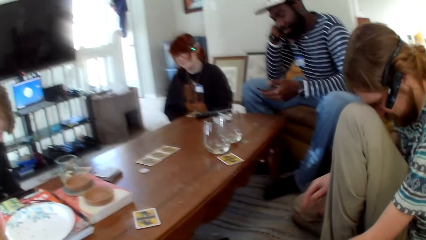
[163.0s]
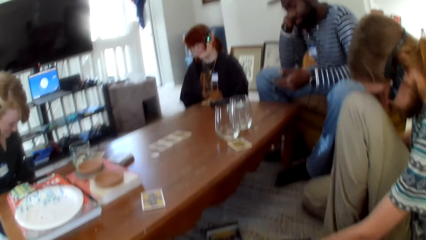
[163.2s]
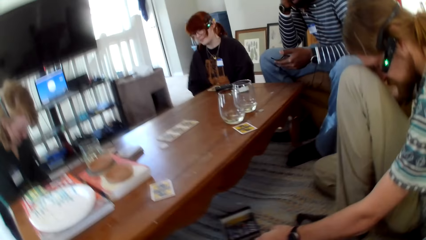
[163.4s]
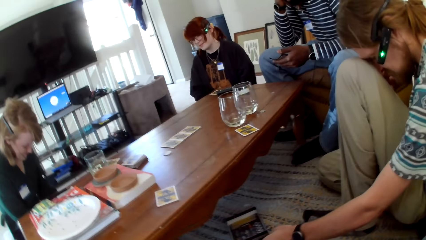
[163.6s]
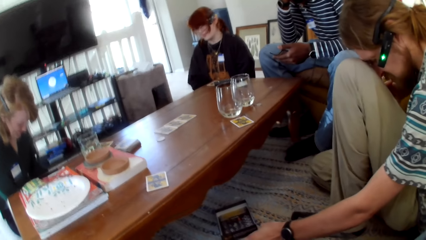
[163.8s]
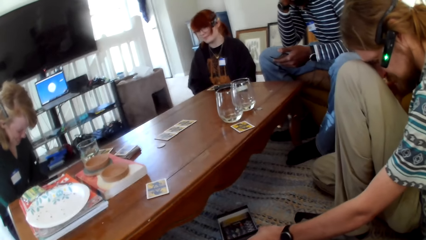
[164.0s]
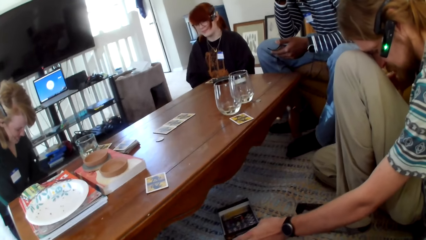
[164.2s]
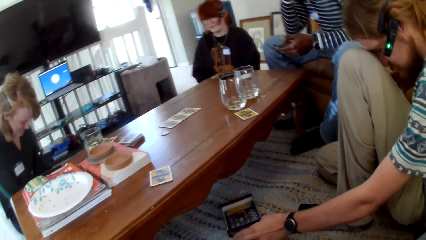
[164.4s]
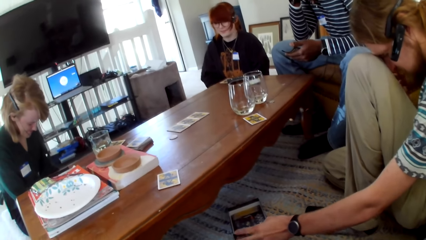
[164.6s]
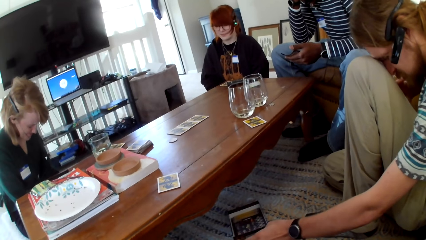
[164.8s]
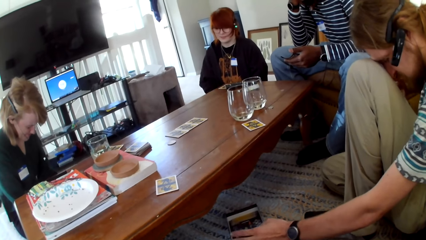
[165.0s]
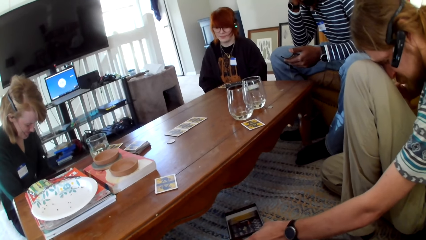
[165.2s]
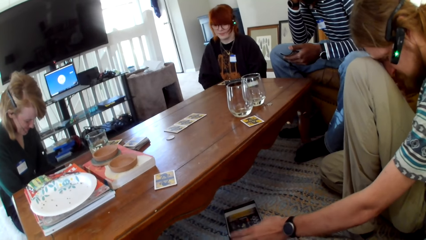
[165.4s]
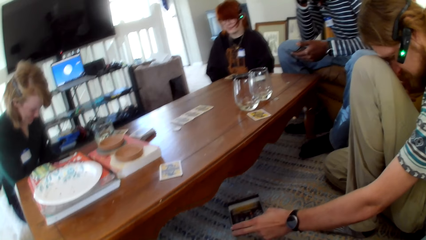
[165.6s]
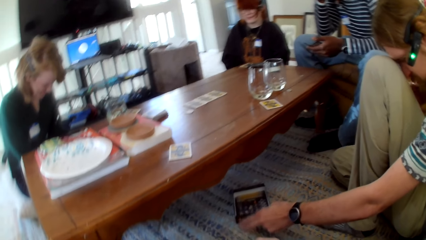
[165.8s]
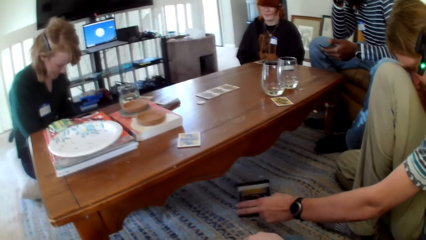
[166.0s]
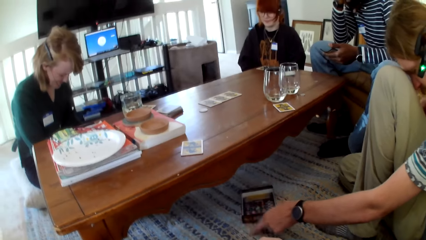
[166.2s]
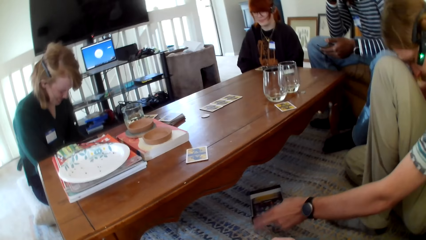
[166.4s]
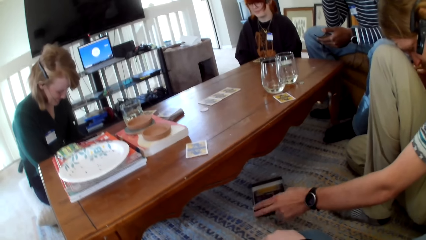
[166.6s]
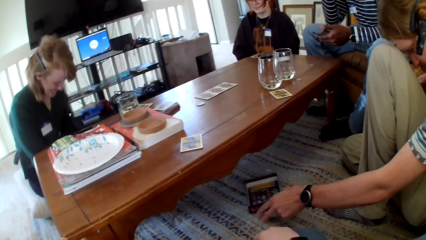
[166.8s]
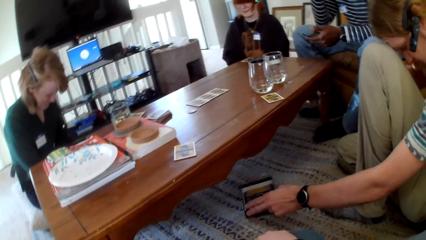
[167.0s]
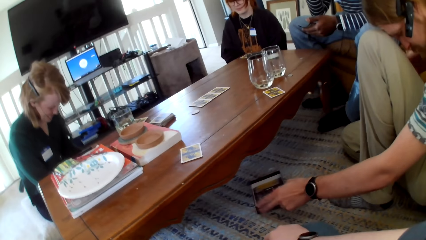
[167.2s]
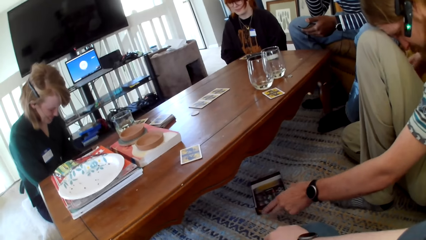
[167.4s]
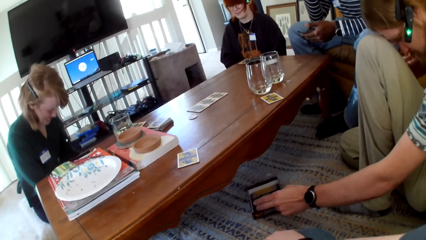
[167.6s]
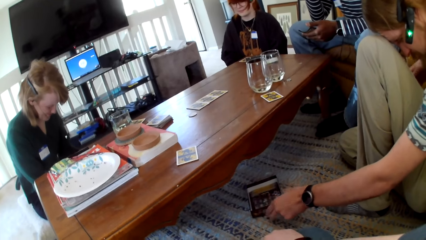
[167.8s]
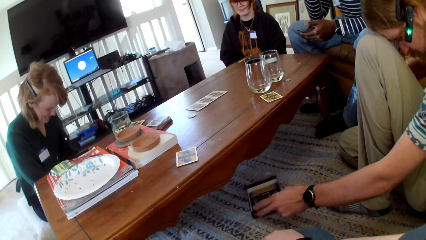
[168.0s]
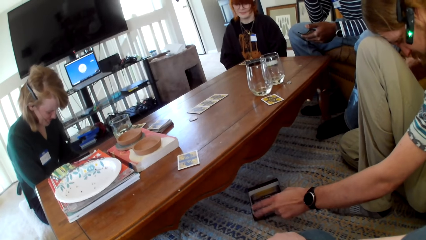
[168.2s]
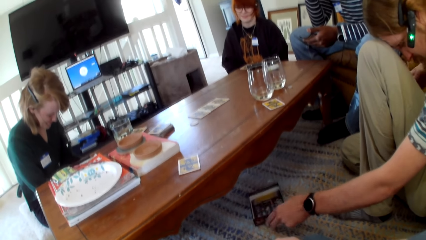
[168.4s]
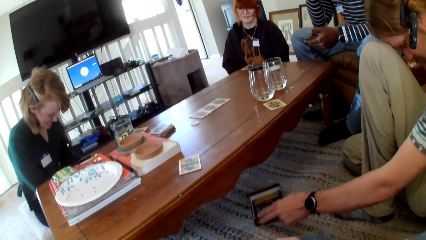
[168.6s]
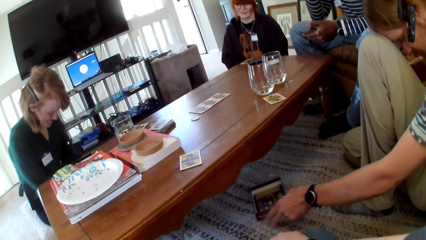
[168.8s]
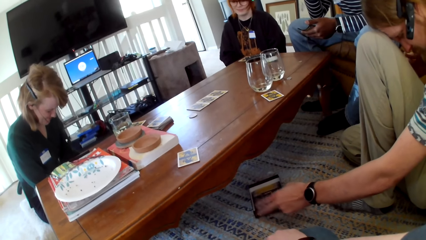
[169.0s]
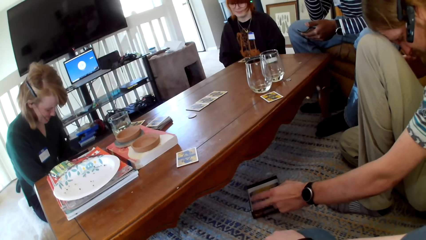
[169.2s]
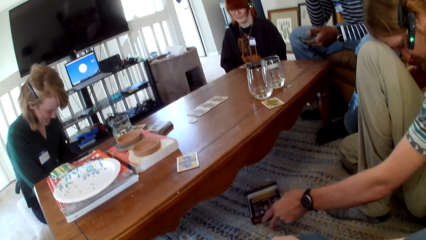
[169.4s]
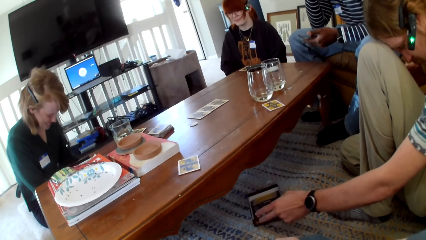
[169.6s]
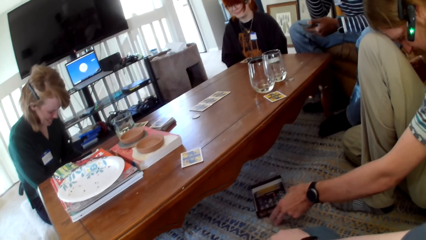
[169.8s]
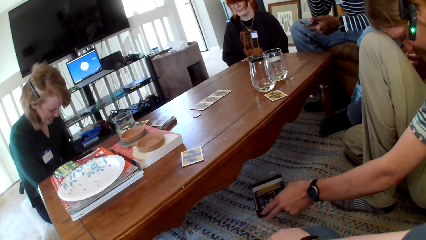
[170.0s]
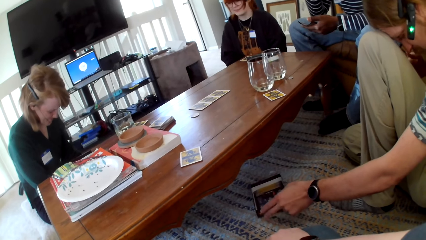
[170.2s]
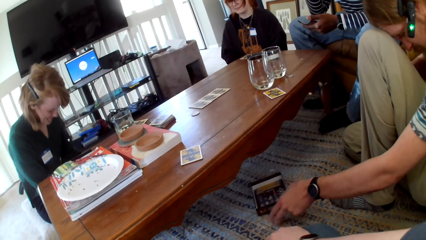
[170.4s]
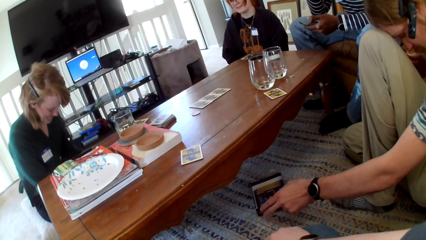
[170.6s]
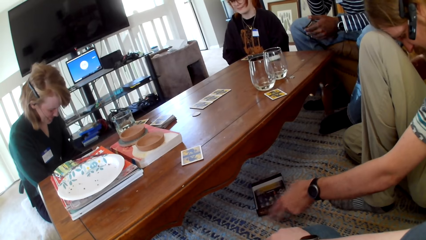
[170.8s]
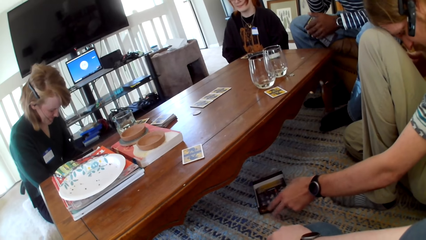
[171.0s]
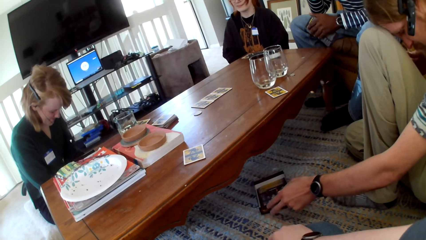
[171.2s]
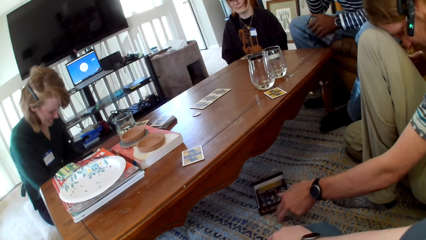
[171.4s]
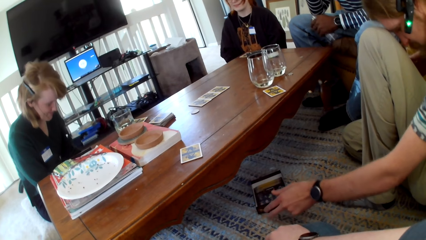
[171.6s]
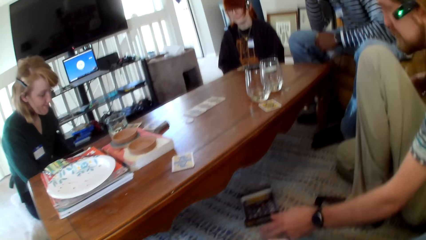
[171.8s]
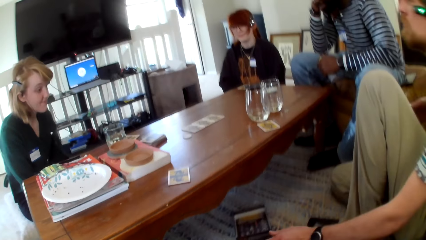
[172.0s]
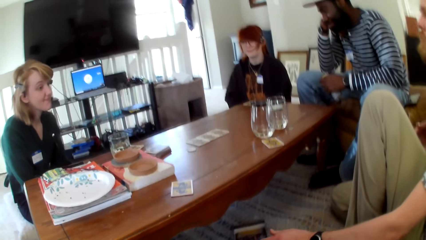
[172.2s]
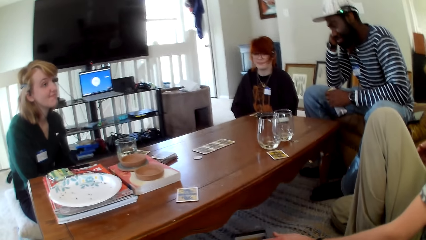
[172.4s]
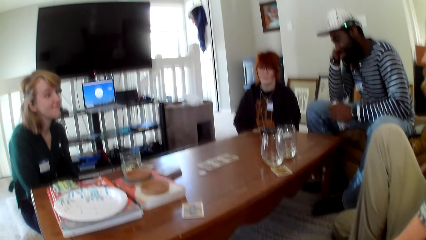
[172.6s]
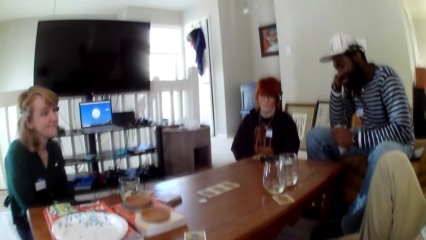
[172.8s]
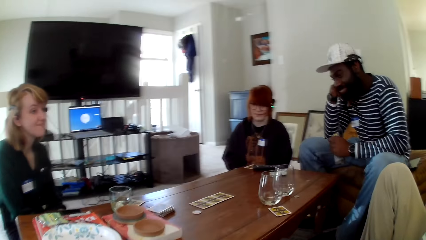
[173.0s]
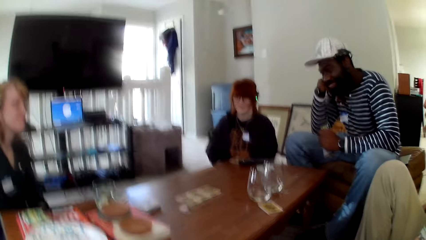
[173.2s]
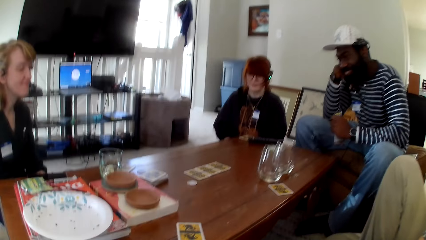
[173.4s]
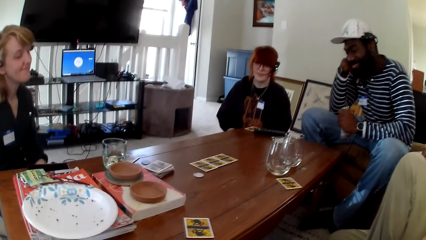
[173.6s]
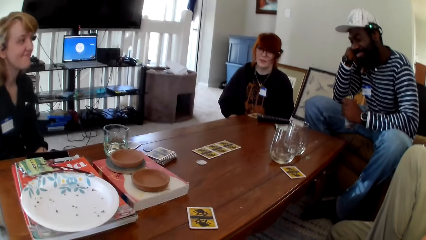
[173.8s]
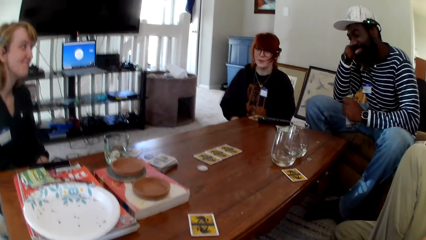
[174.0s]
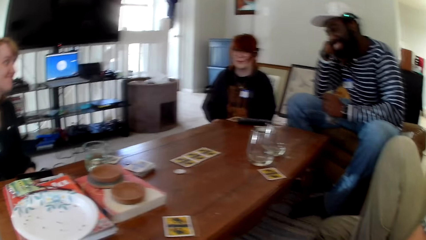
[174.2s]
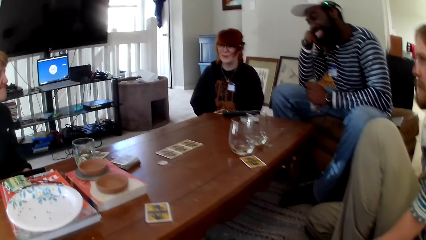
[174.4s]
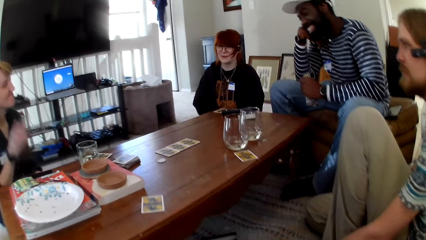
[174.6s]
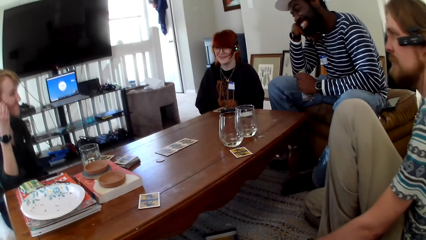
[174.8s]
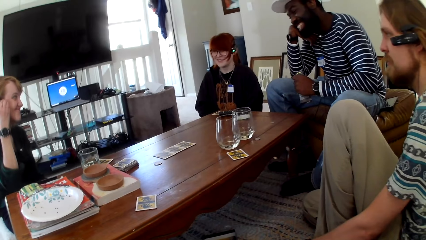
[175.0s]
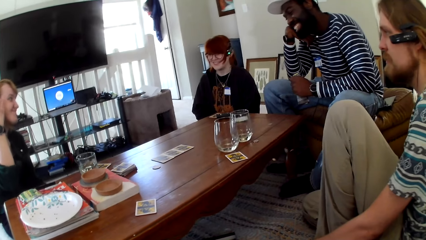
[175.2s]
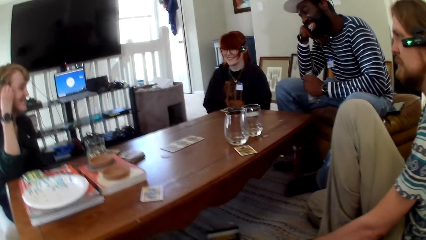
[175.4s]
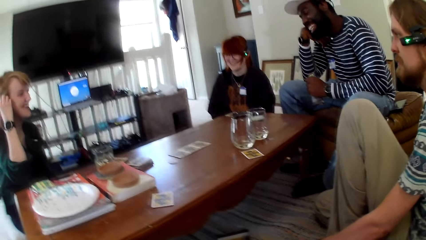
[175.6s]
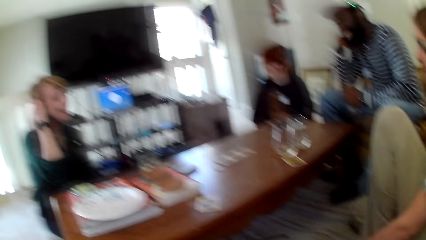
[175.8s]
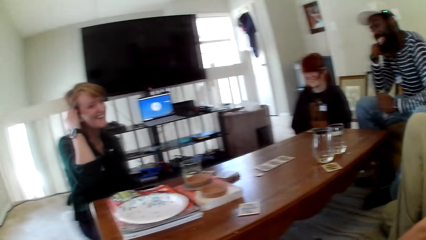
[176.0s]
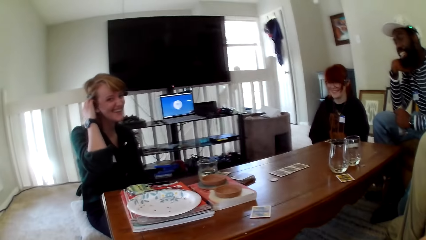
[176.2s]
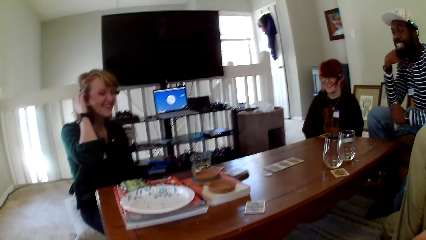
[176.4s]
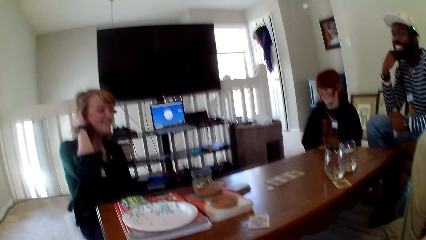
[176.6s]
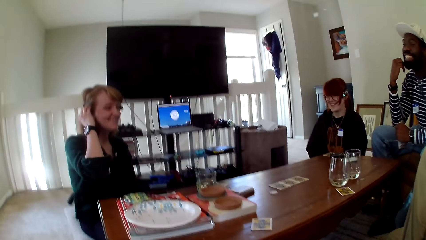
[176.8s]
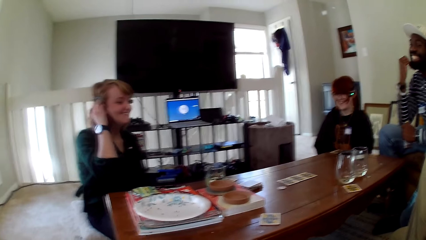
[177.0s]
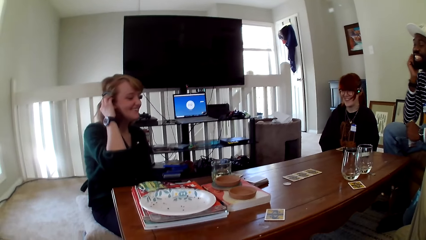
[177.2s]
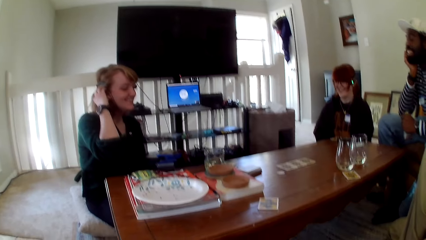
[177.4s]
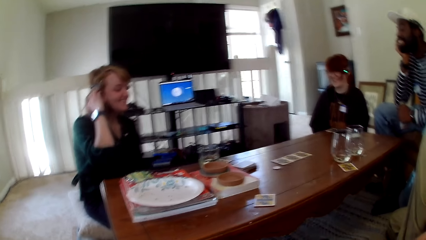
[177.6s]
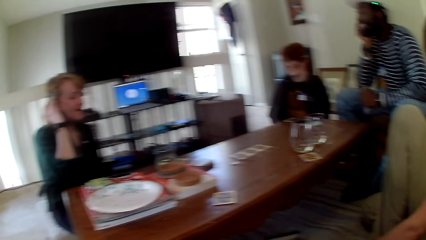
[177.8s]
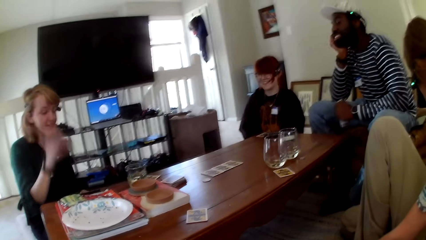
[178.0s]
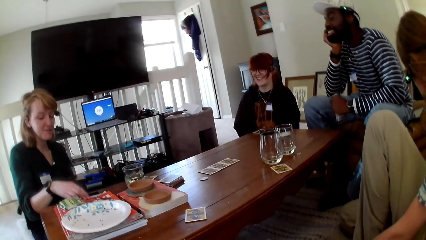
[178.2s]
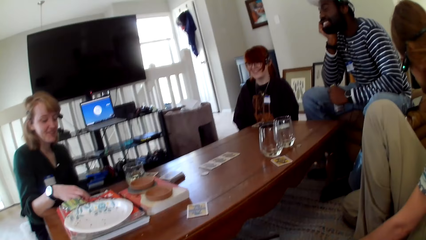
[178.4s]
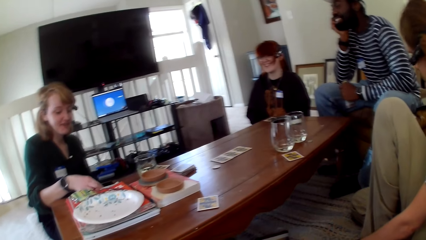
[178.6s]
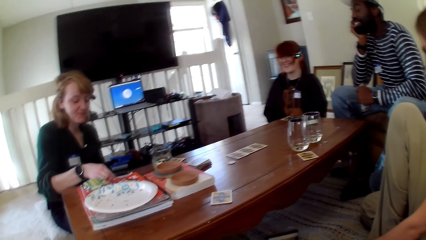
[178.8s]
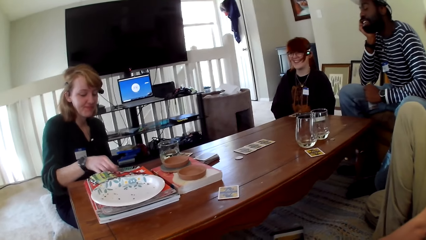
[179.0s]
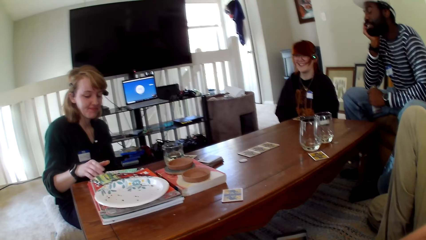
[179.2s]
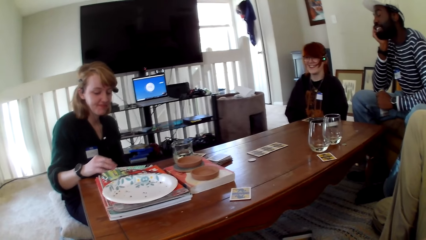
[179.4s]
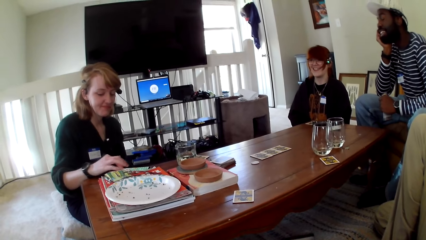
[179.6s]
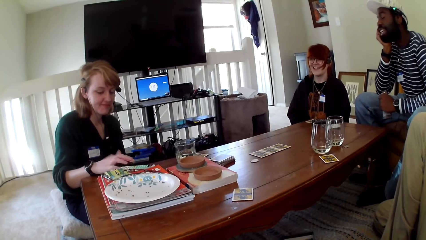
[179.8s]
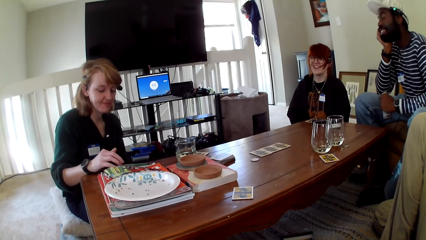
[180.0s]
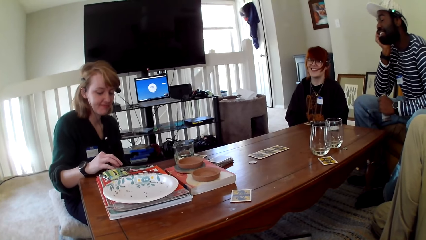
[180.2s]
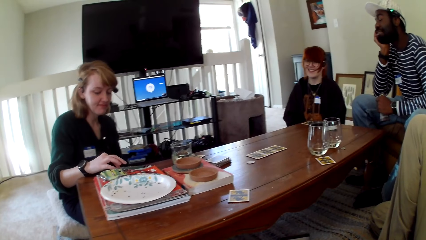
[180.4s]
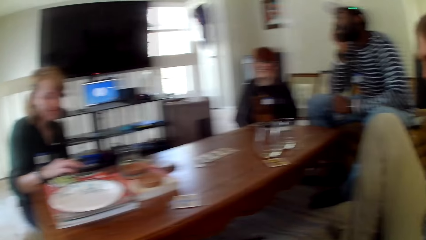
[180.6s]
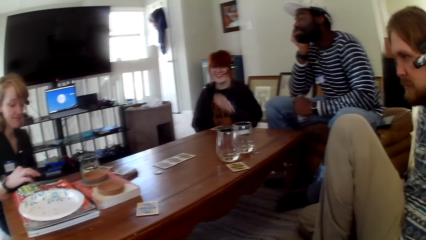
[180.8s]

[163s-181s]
A man taps his leg on the carpet. He dances. A woman holds the headsets. A person raises a hand up. The woman operates her phone.
